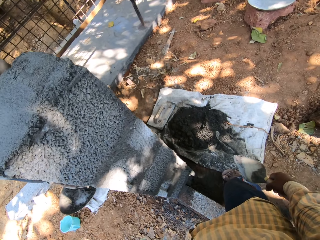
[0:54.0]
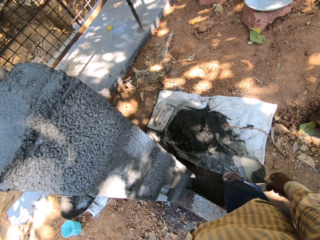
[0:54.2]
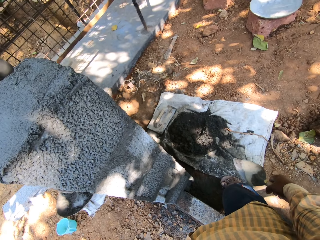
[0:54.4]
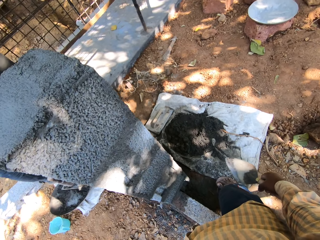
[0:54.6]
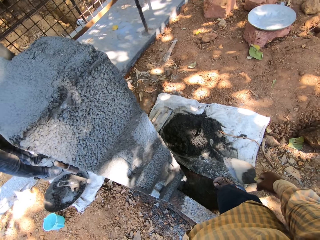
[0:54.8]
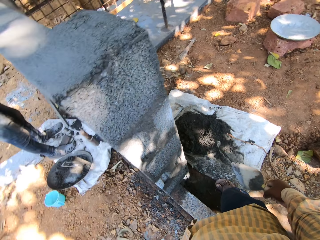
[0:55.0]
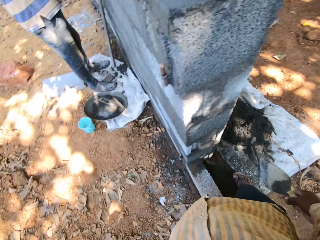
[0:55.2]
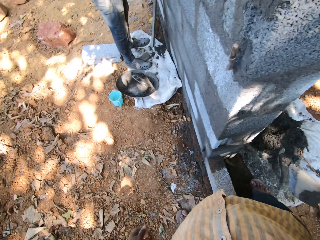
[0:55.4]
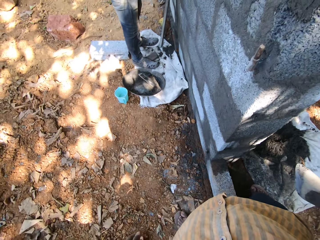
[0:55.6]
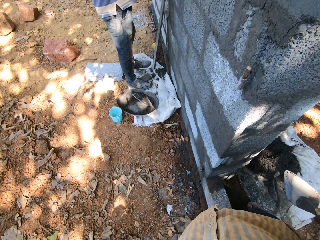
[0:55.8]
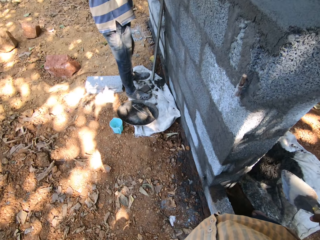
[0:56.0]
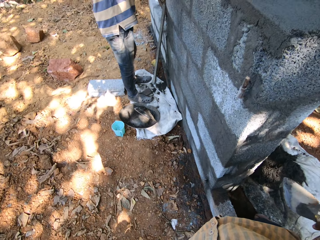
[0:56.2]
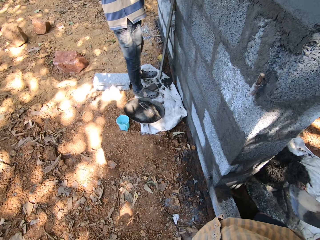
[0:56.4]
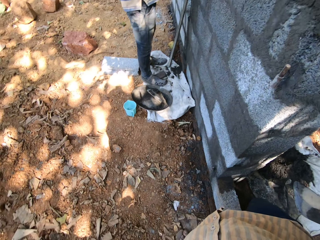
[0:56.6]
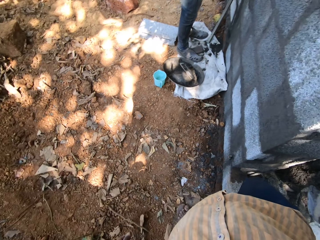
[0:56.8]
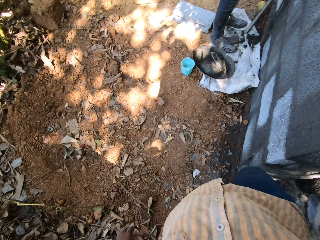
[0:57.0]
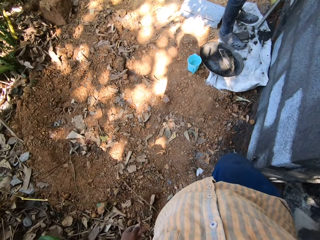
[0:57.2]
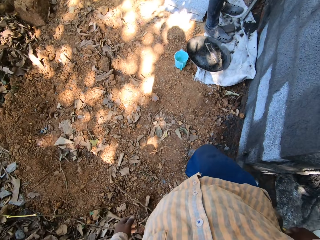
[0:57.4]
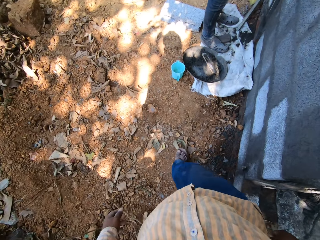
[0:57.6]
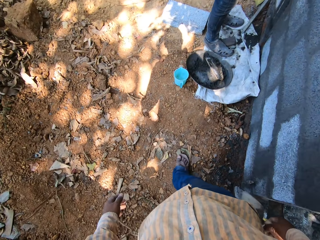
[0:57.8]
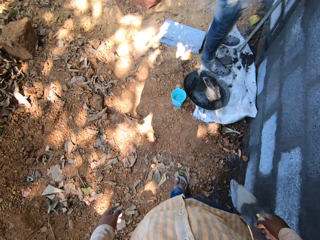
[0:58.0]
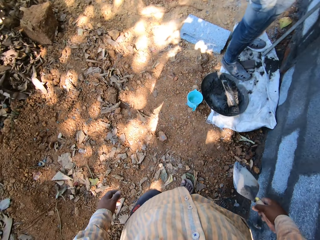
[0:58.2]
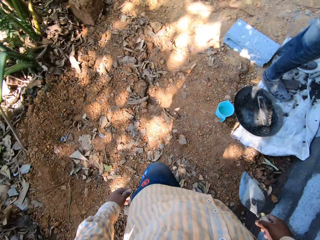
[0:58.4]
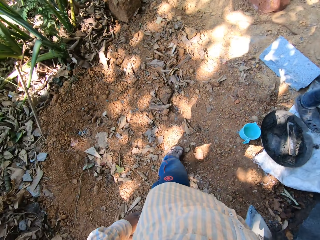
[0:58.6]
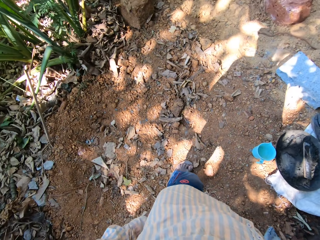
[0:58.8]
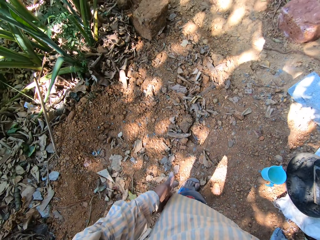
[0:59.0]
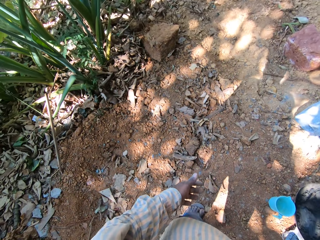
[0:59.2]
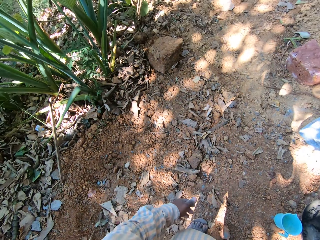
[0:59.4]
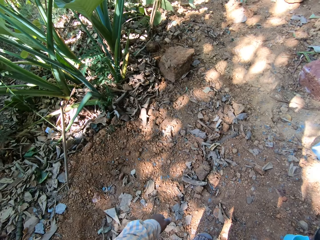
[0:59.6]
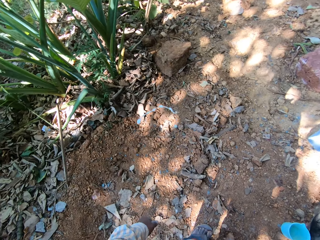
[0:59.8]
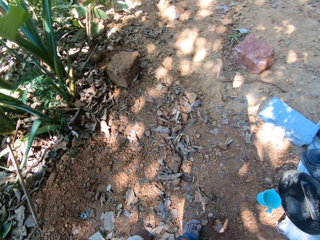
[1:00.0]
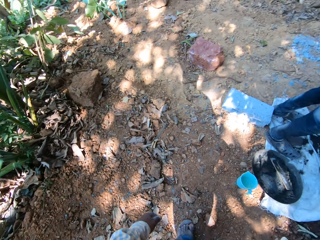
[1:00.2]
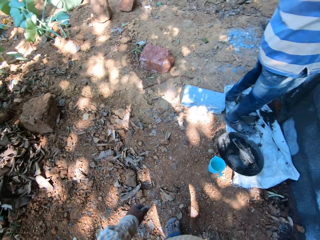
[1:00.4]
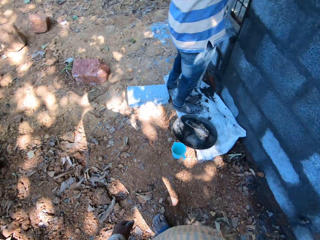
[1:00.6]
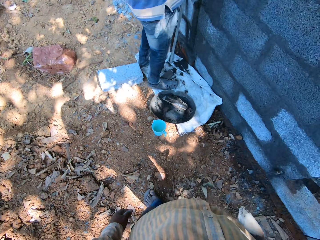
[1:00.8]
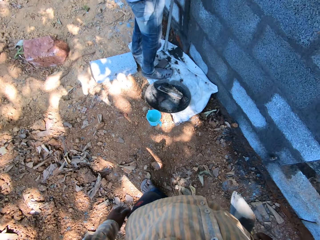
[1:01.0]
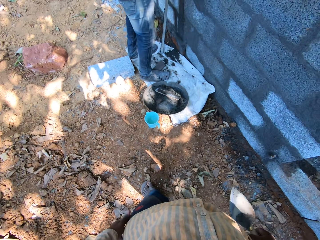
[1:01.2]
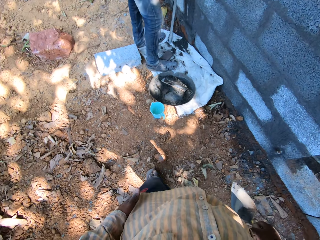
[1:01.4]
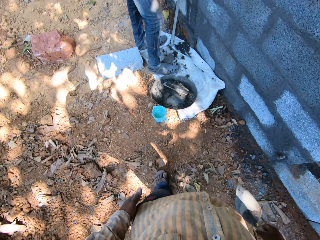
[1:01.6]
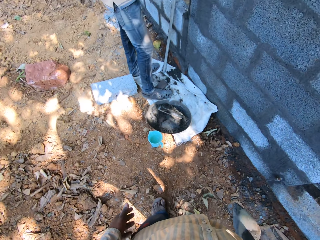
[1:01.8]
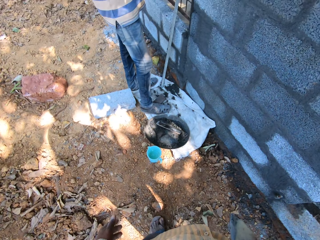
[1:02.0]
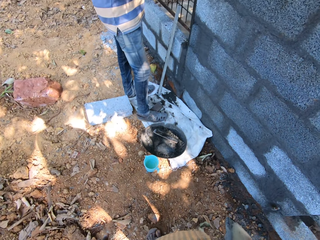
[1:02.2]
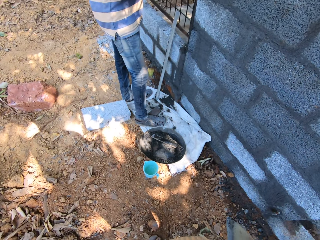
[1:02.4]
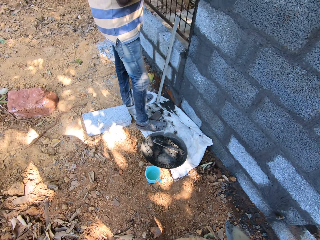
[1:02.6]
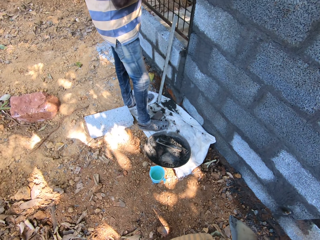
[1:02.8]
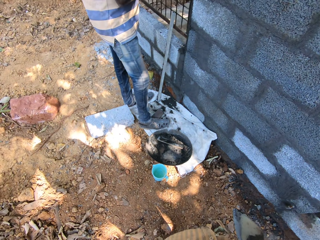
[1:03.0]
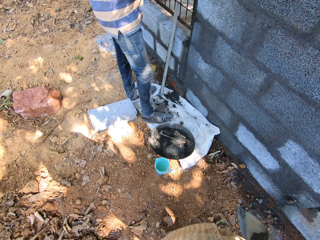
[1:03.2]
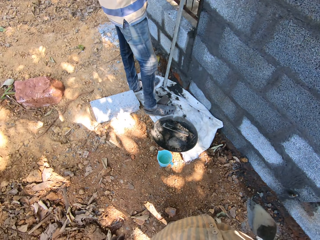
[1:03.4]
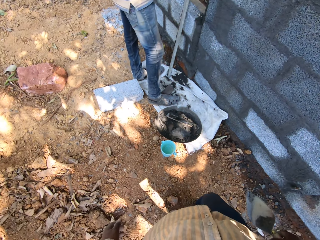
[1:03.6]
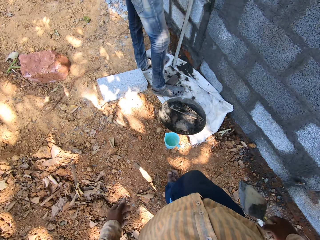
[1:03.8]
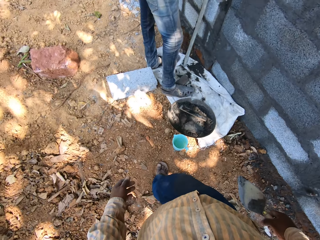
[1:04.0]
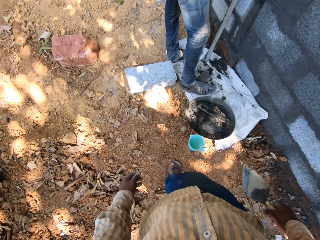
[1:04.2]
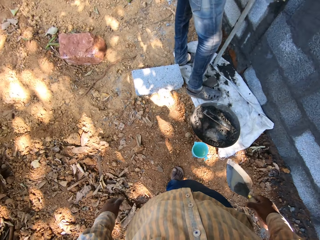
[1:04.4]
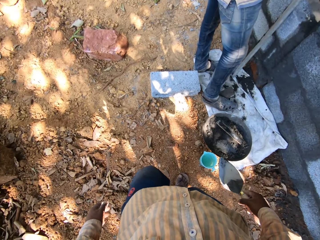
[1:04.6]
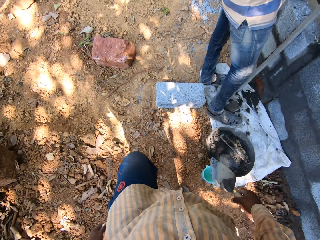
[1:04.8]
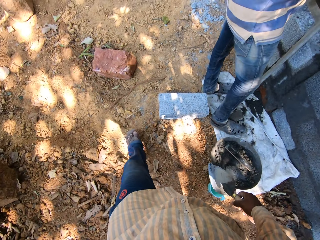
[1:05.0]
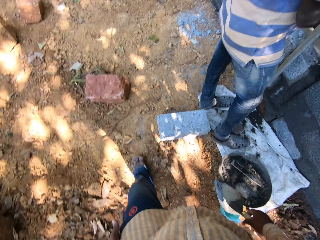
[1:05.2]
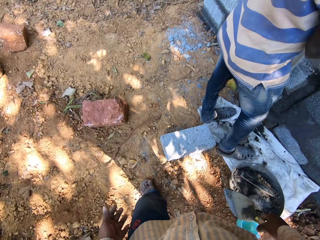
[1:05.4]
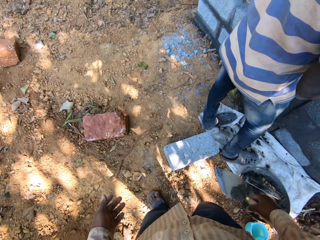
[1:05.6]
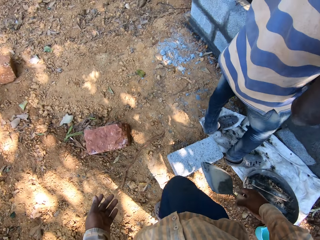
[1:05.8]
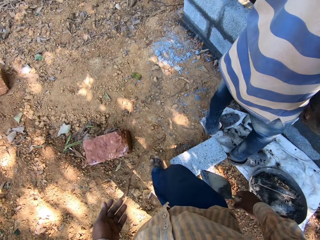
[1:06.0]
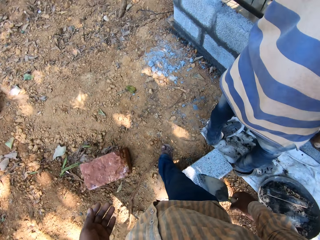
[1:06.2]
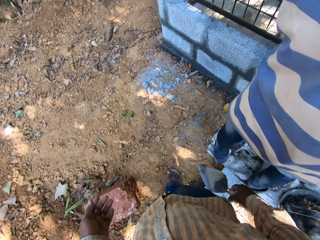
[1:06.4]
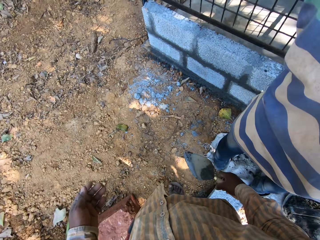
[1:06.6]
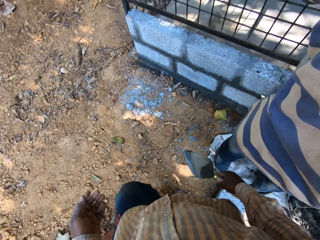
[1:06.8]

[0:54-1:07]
The camera wearer walks around. They look around. They walk around.

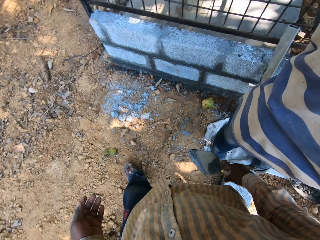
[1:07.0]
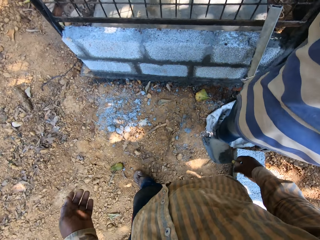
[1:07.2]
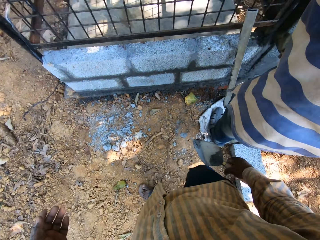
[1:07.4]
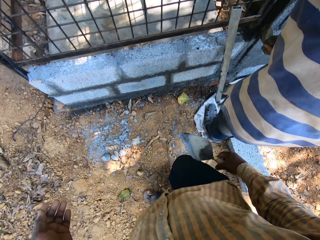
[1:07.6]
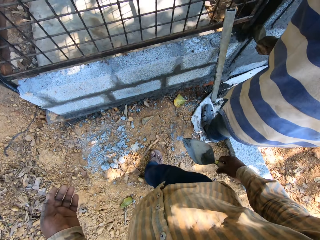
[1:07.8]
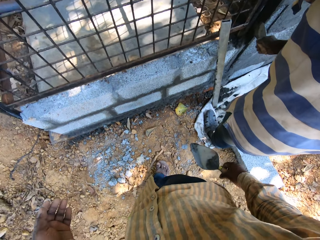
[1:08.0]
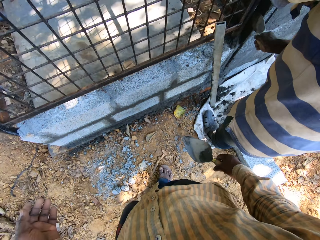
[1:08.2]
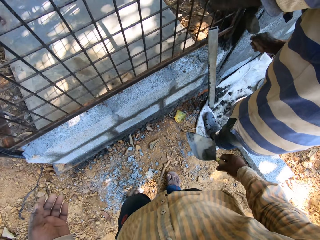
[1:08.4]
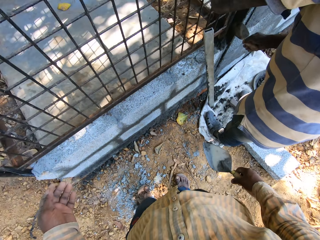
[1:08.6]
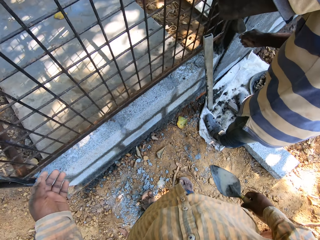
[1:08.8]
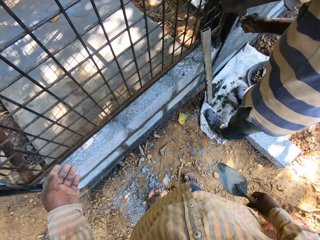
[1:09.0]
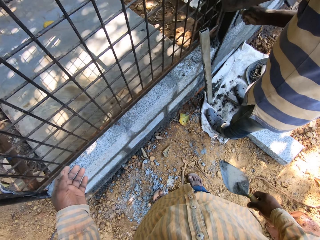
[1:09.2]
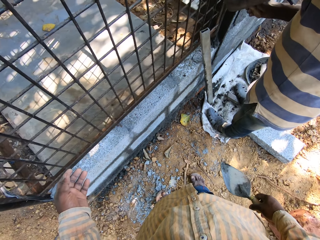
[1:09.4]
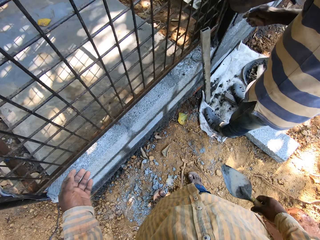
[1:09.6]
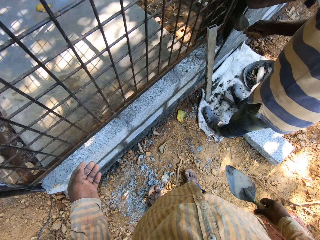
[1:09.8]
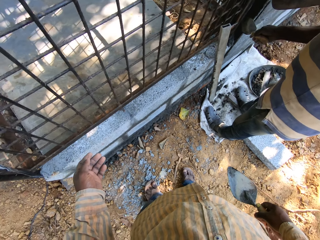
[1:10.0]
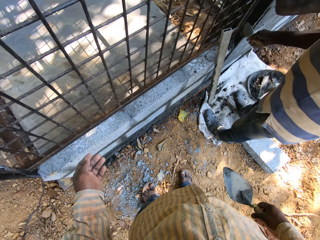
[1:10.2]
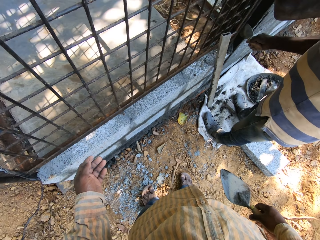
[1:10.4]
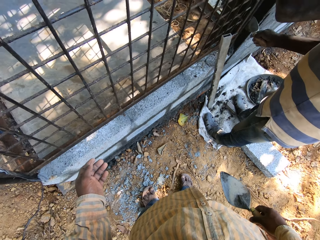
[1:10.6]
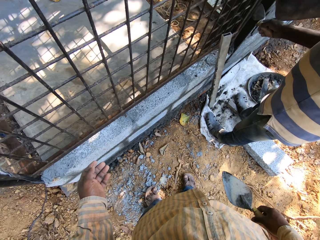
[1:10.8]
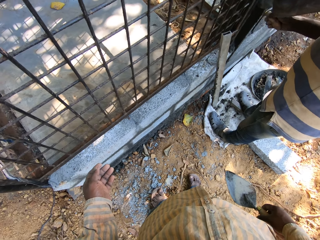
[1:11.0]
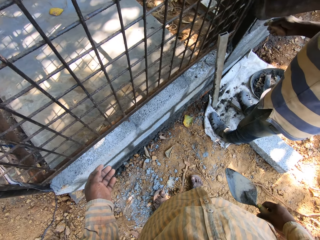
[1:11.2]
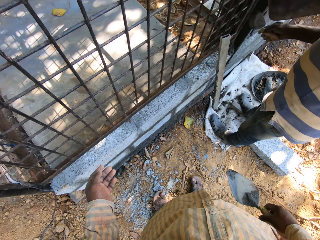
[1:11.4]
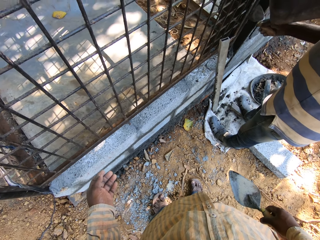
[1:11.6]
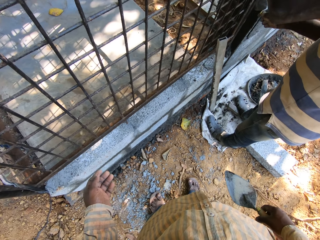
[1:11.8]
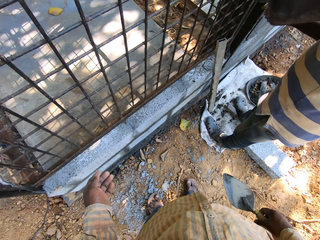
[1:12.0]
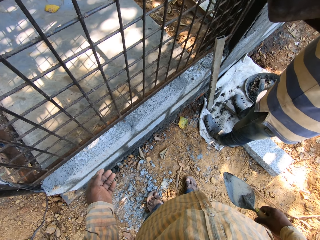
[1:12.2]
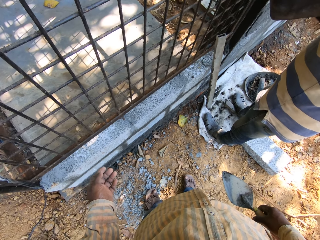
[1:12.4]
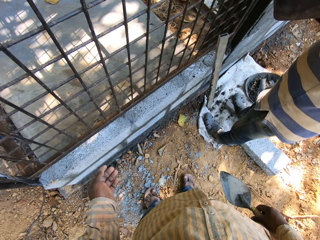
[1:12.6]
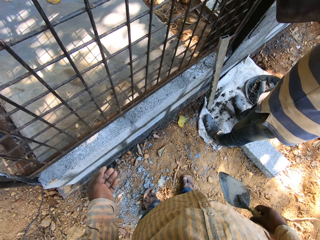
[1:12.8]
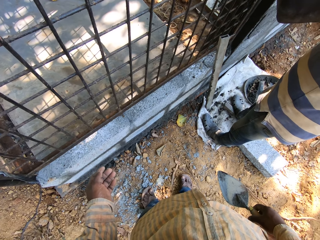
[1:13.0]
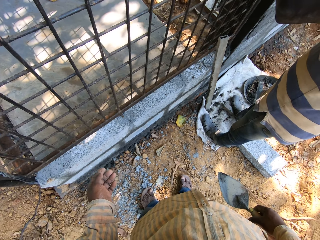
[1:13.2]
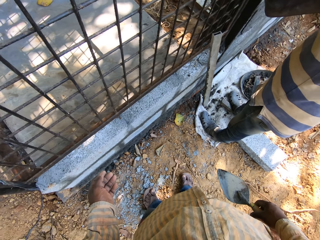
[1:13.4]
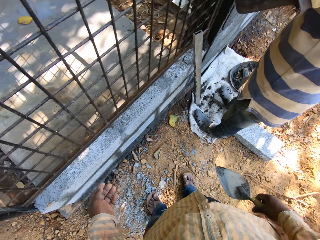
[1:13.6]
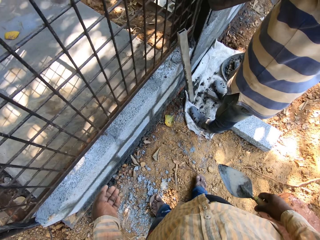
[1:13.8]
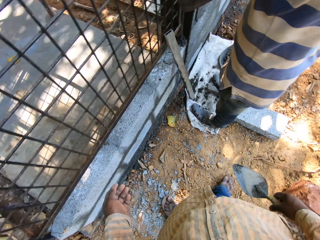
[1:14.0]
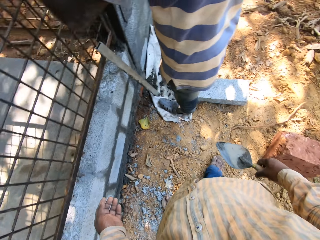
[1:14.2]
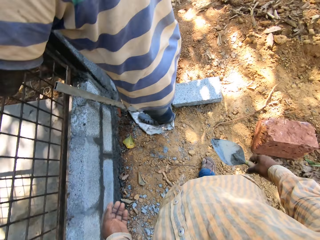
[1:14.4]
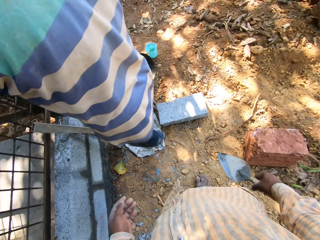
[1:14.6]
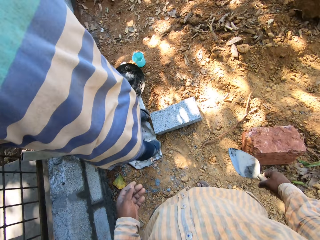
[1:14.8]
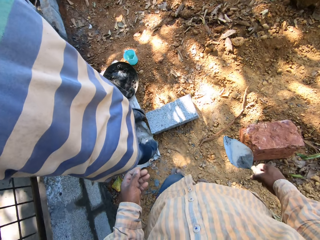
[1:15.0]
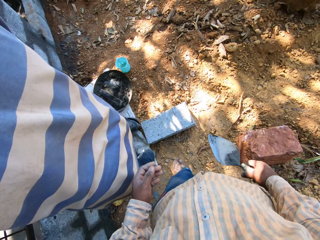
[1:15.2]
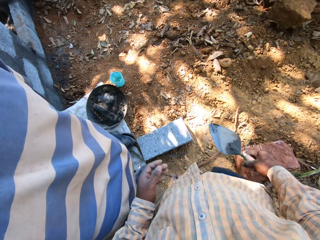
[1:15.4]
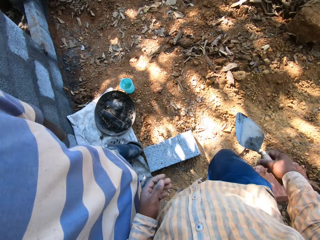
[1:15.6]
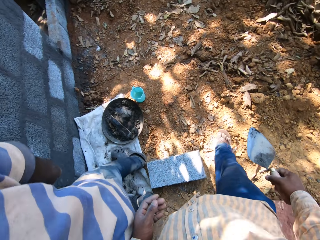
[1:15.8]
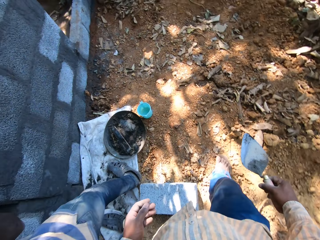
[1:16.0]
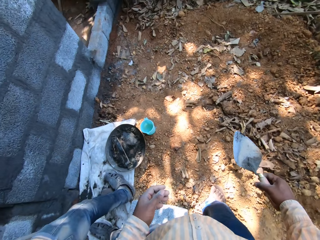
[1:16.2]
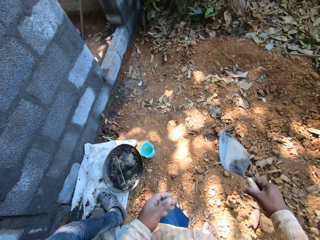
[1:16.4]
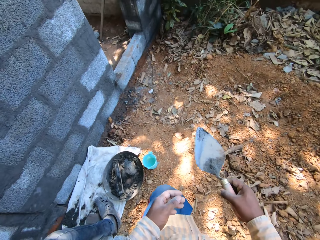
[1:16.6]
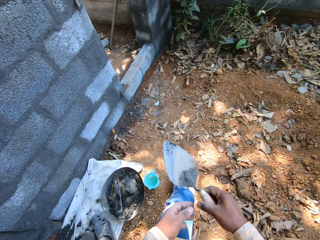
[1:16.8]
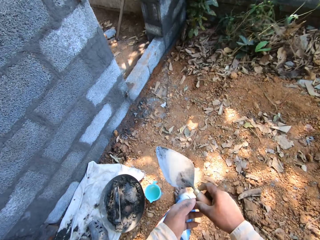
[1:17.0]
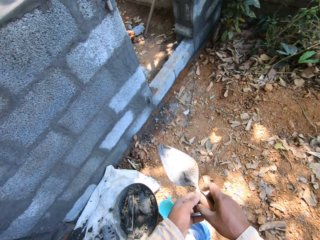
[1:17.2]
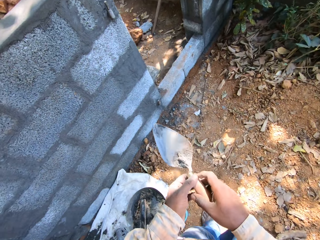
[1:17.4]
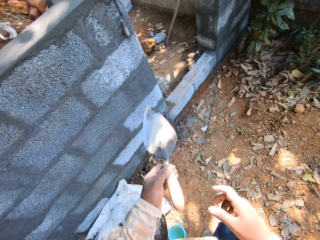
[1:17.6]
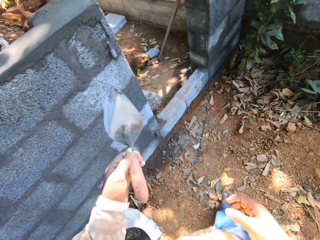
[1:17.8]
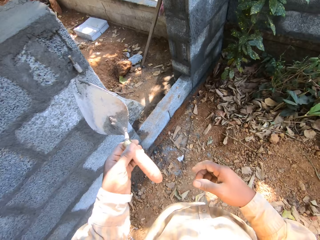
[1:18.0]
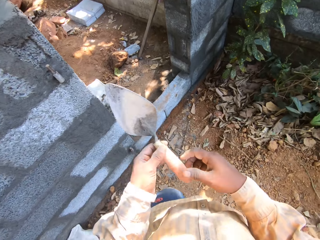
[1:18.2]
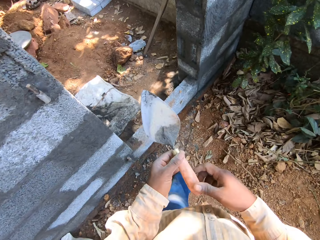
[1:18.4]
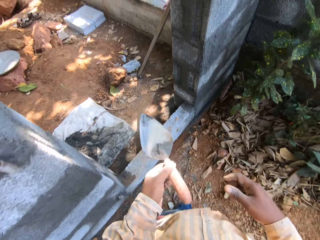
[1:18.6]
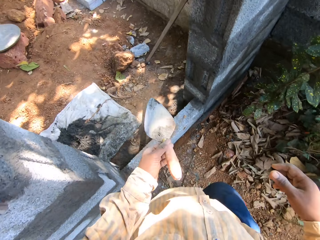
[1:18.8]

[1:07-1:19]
The man plasters a wall with the hand trowel in his right hand. The camera wearer looks around. He walks around. He passes the hand trowel to his left hand with his right hand.
